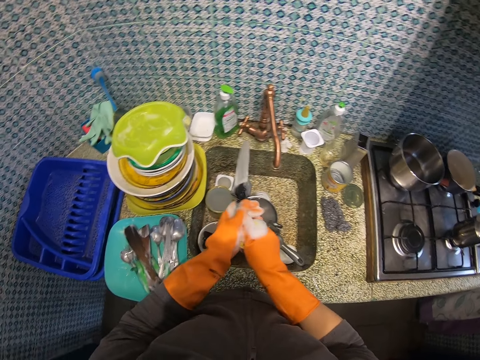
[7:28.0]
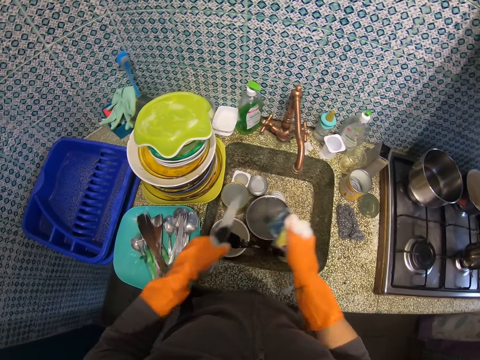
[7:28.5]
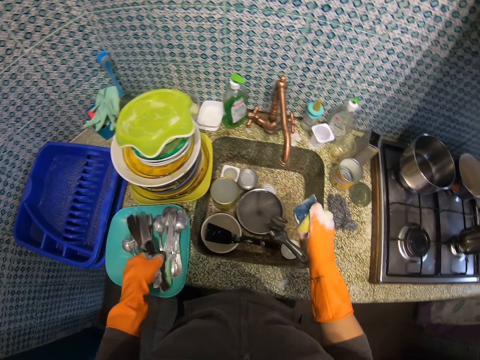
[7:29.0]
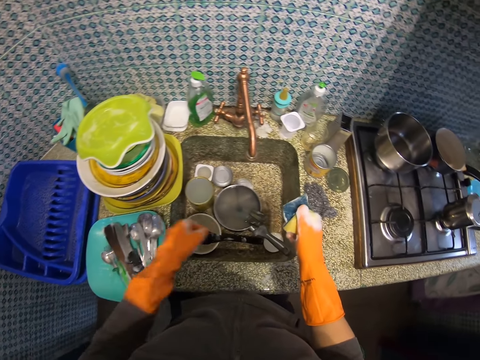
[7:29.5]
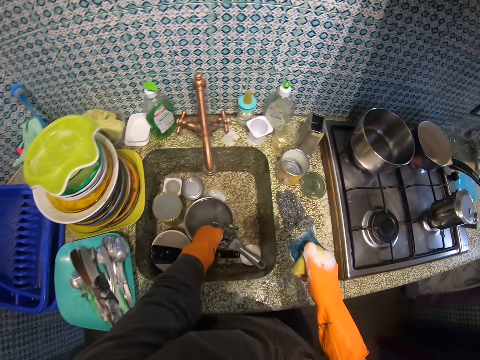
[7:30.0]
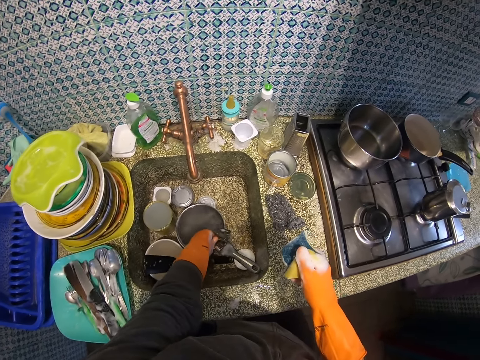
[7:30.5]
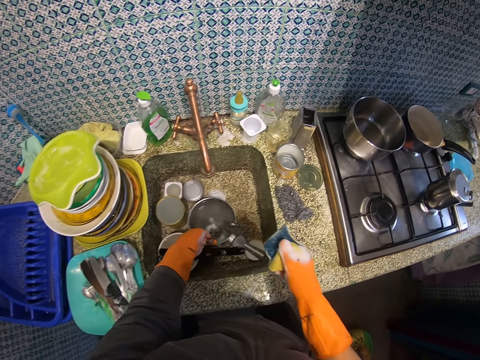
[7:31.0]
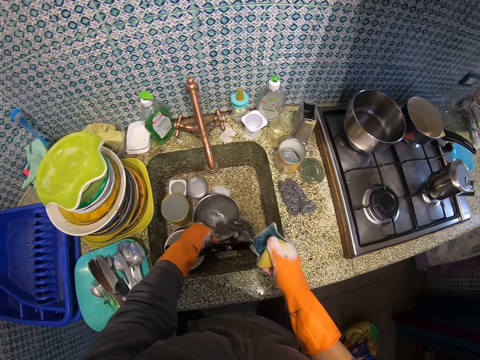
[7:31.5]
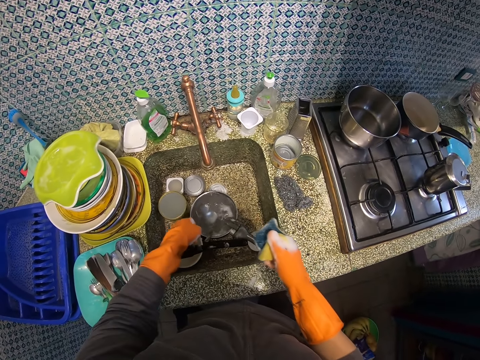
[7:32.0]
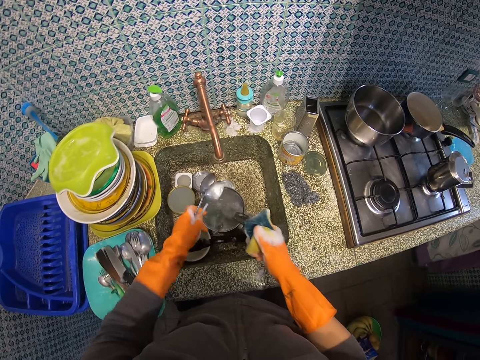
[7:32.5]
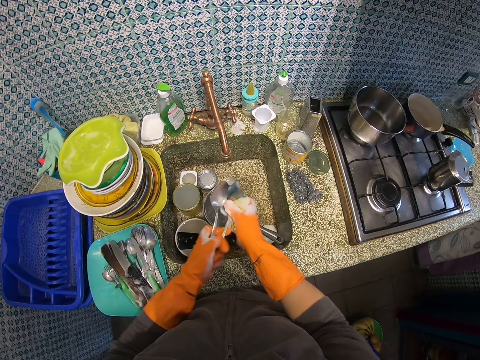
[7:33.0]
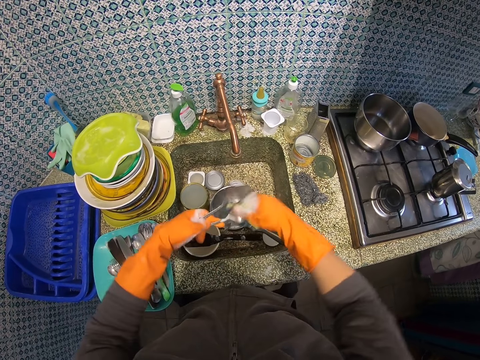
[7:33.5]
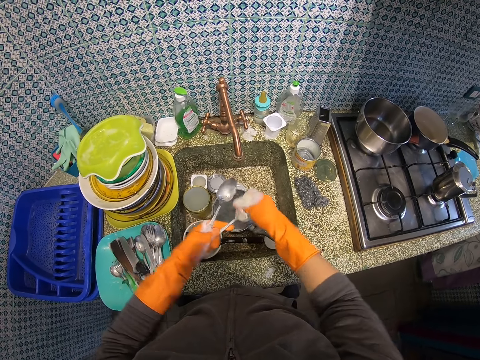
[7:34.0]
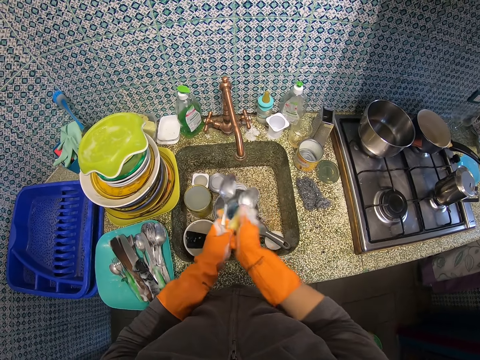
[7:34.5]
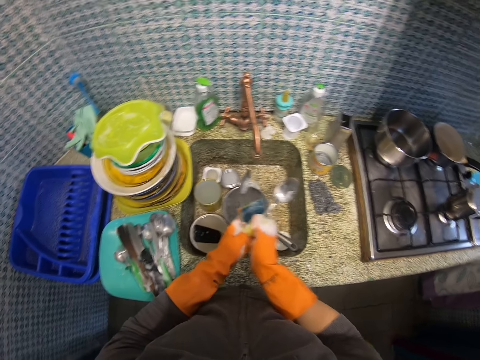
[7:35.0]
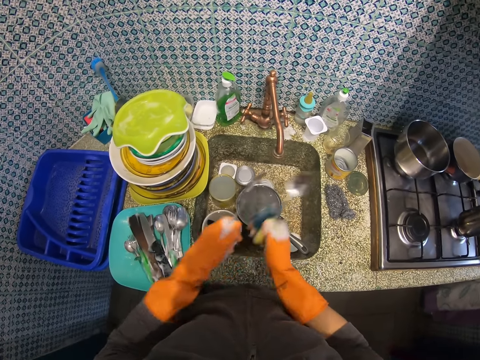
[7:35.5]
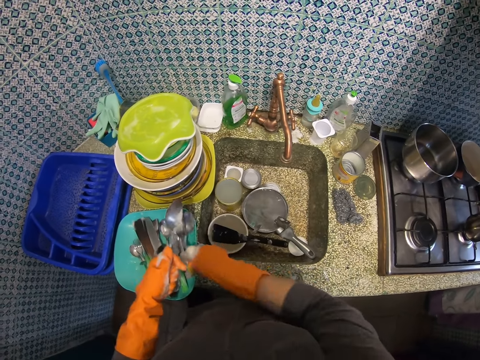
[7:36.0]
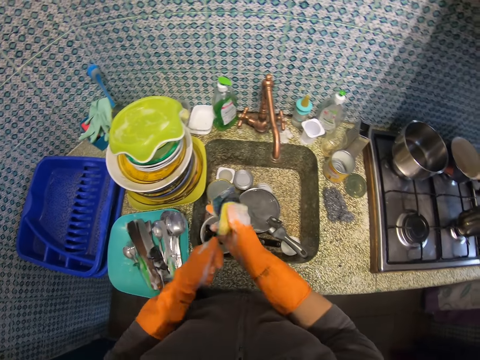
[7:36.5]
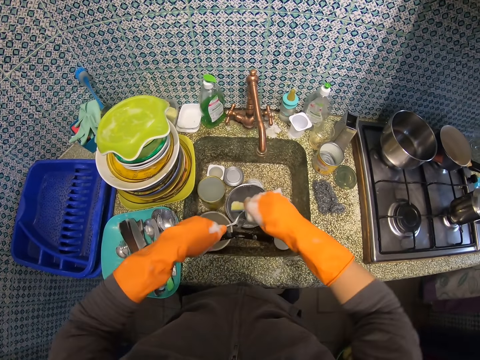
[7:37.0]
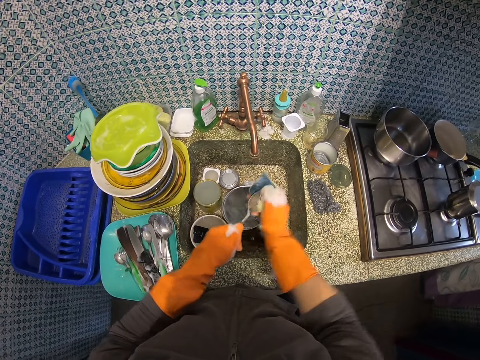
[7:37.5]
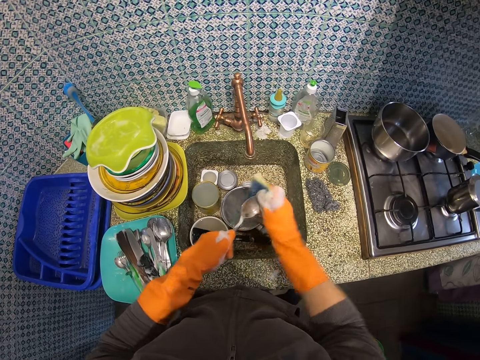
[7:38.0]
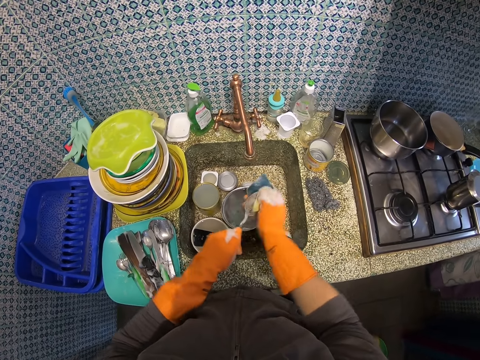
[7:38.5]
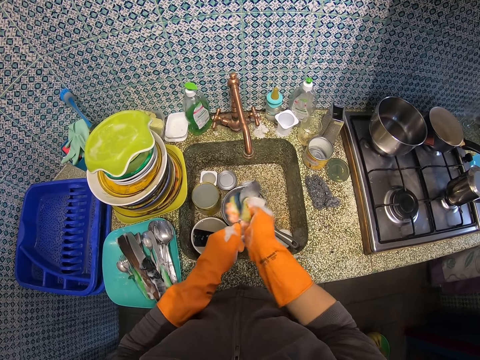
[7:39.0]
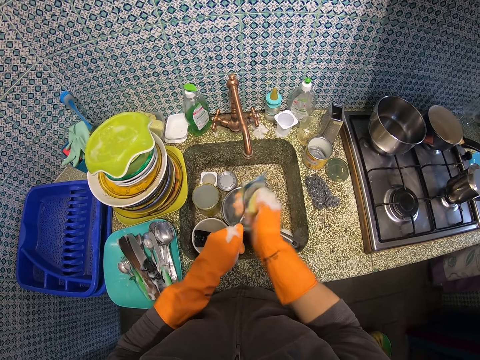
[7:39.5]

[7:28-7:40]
The camera wearer drops the kitchen knife in the blue plate on the kitchen slab. They pick up two table spoons at once from the zinc. They wash the first table spoon. They drop the first table spoon in the blue plate on the kitchen slab. They wash the second table spoon.

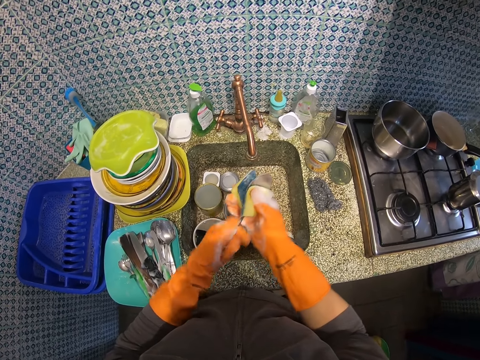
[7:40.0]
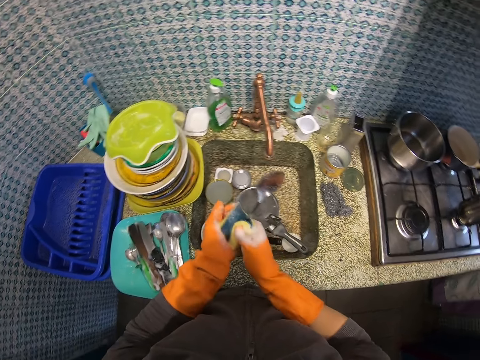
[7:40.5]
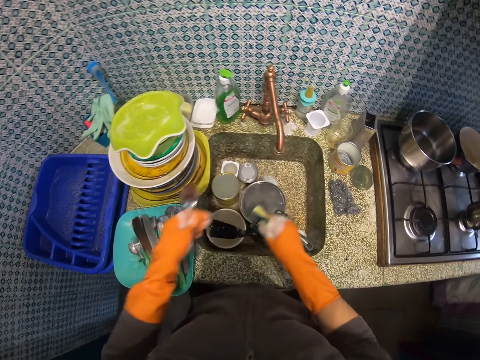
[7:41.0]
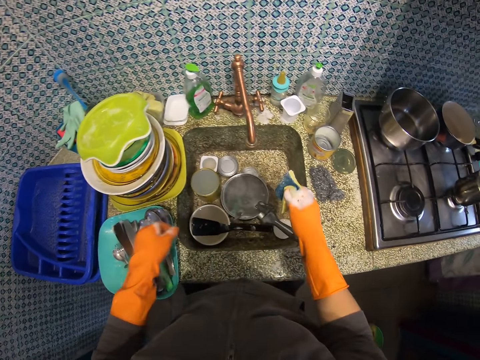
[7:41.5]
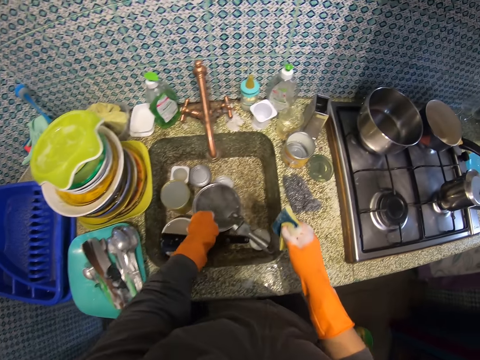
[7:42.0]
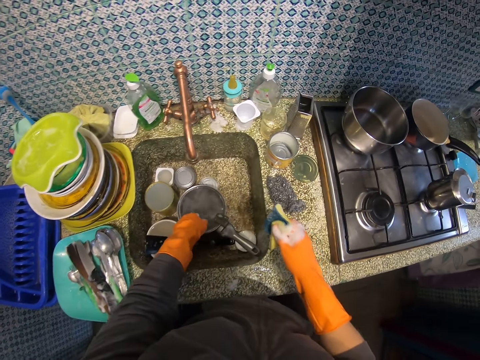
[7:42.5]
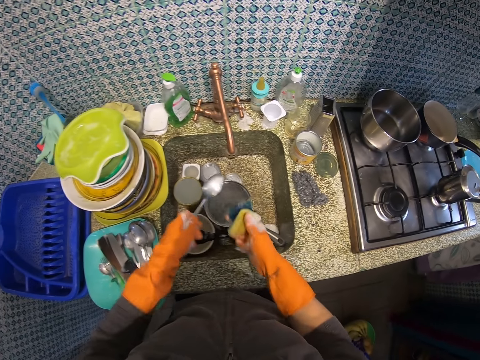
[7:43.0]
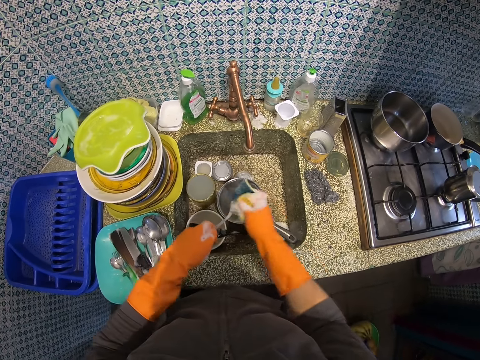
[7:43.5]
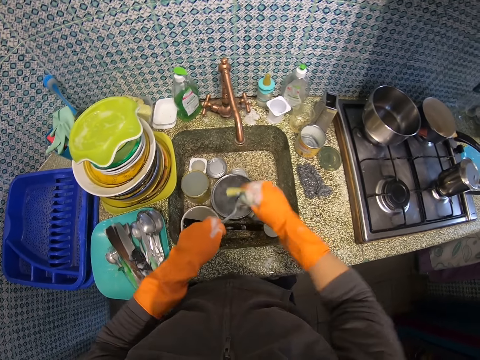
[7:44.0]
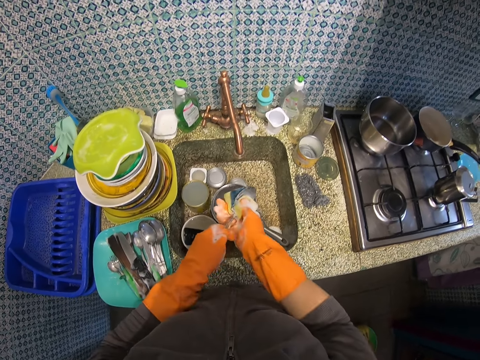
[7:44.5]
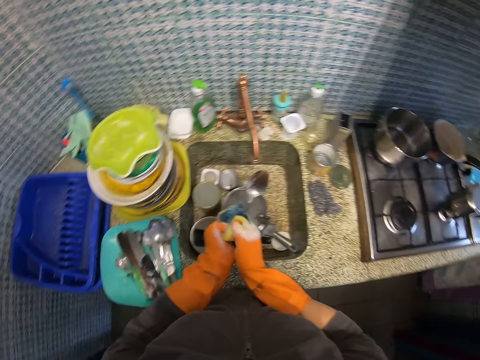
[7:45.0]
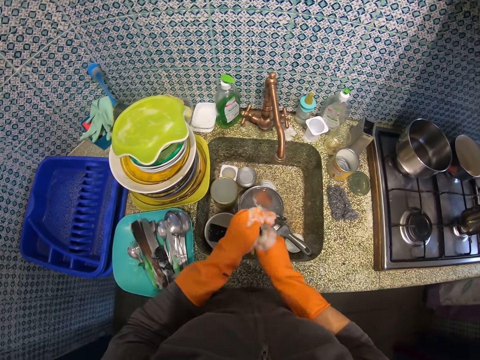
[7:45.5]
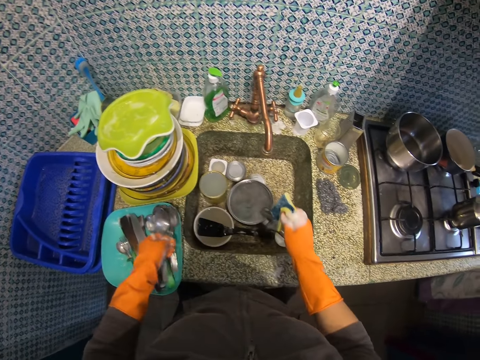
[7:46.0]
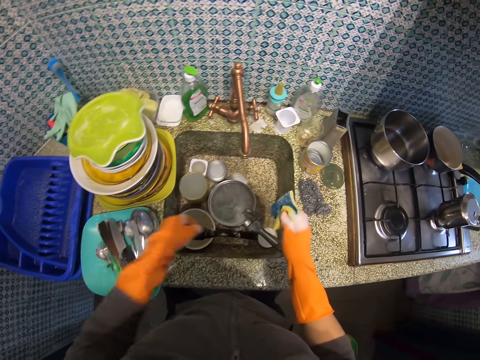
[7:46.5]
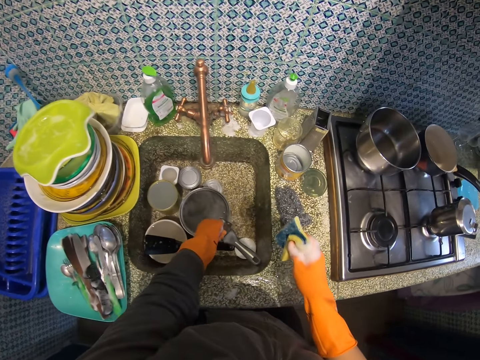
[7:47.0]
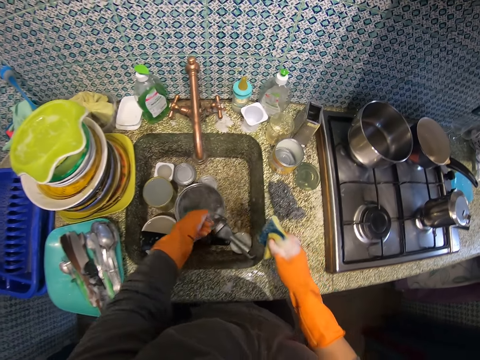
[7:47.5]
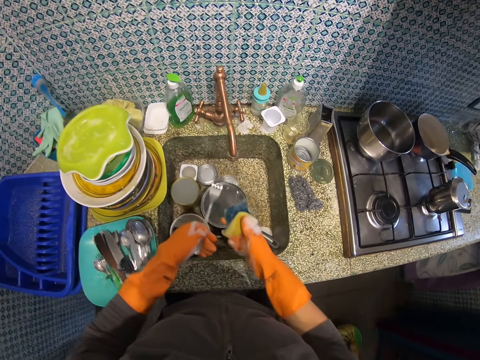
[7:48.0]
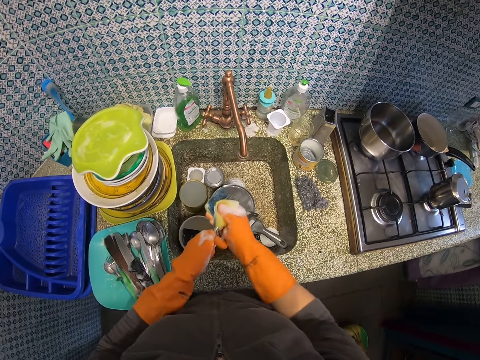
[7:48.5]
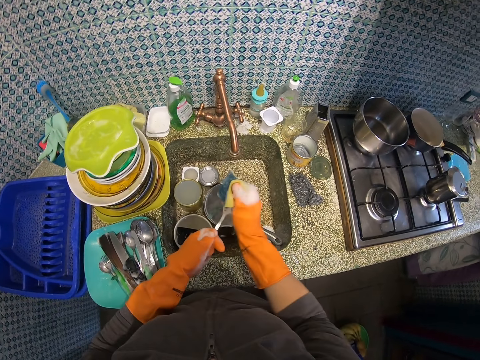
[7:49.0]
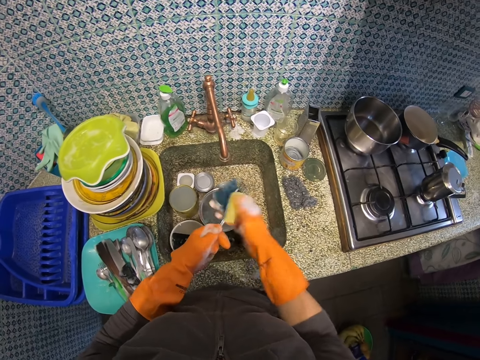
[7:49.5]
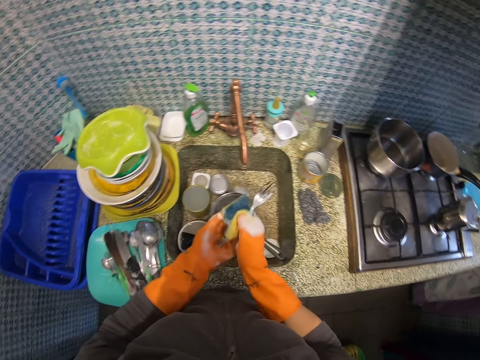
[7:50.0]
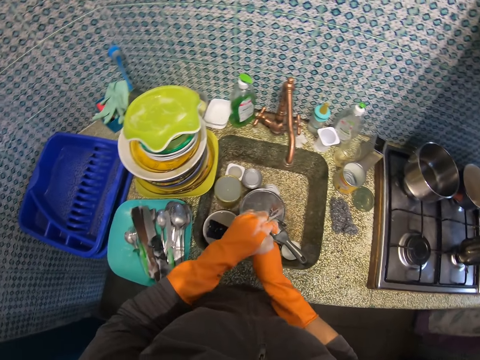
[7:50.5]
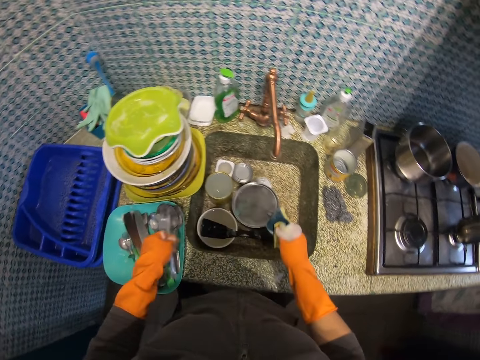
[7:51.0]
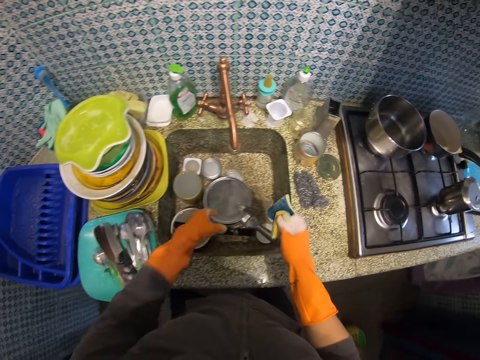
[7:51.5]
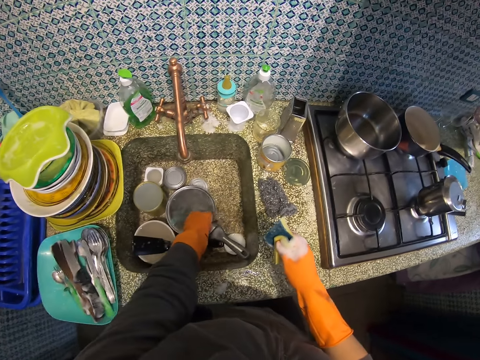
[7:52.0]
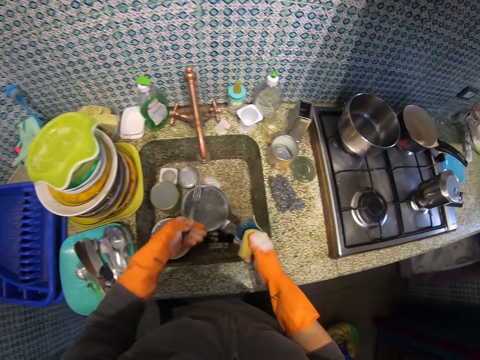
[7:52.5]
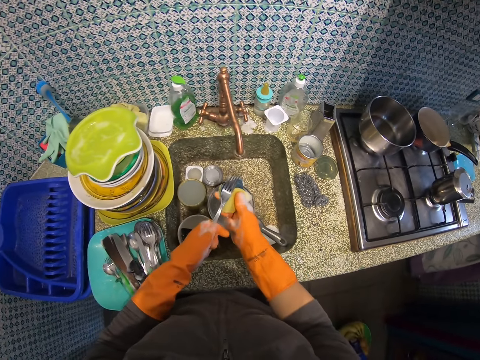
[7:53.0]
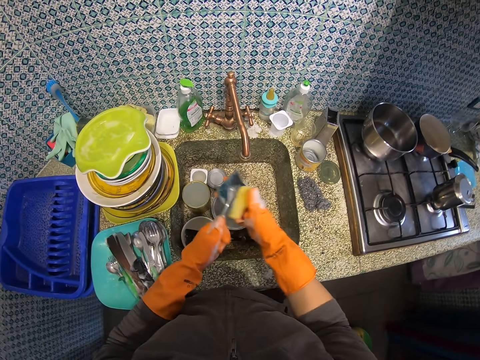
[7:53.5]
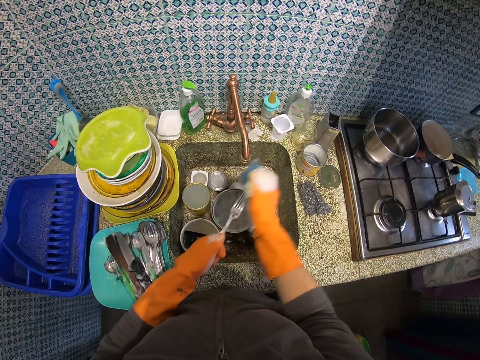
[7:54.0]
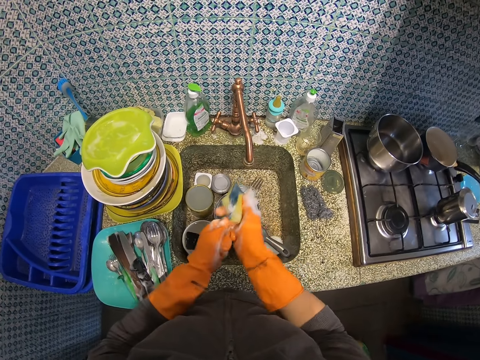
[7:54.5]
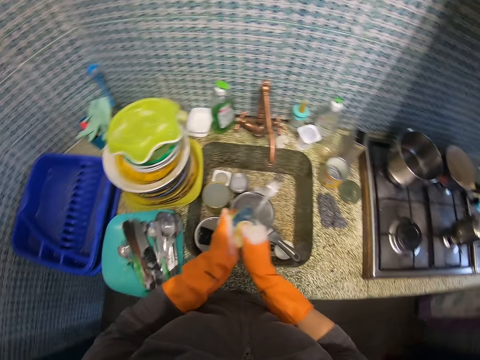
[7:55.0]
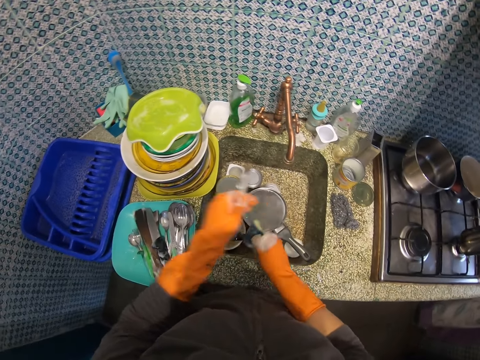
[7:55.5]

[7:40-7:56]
The camera wearer drops the second table spoon in the blue plate on the kitchen slab. They pick up another table spoon from the zinc. They wash the table spoon. They drop the table spoon in the blue plate on the kitchen slab. They pick up another fork from the zinc. They wash the fork. They drop the fork in the blue plate on the kitchen slab. They pick up another fork from the zinc. They wash the fork.
